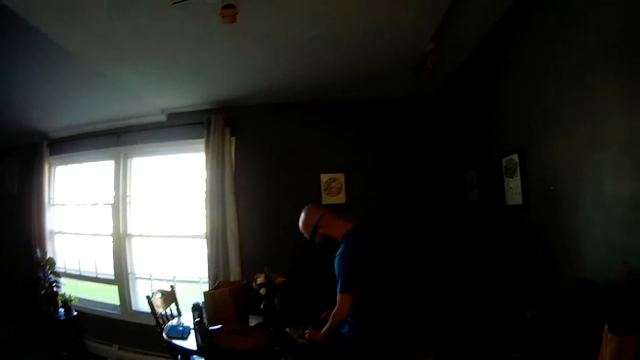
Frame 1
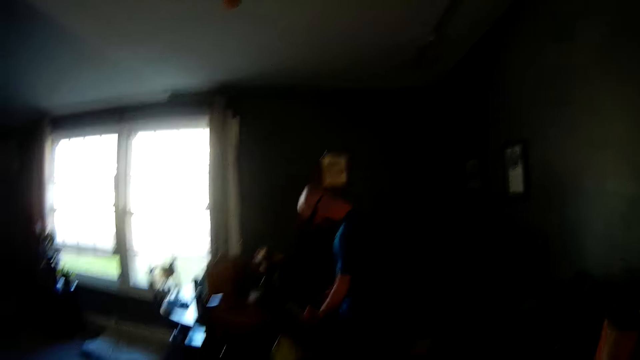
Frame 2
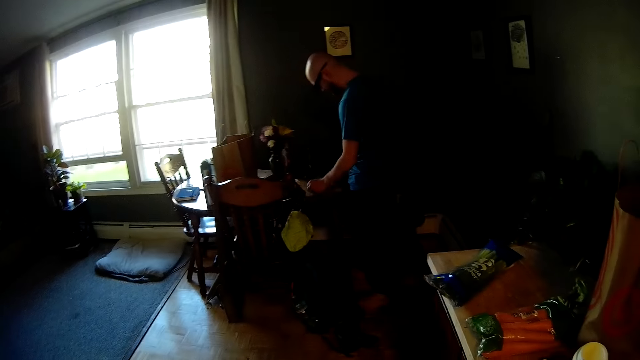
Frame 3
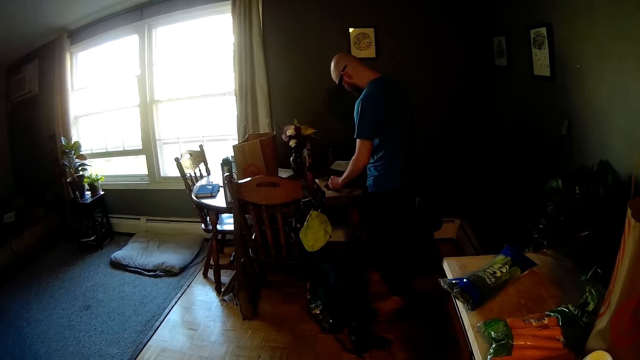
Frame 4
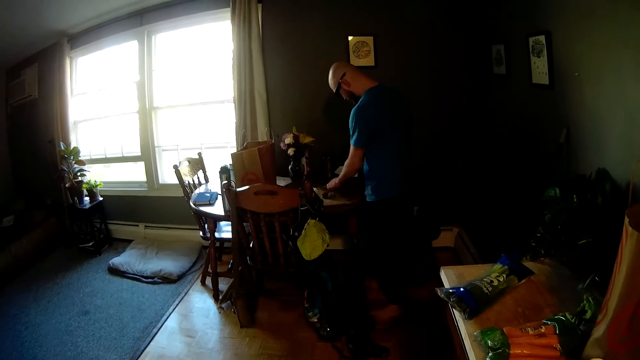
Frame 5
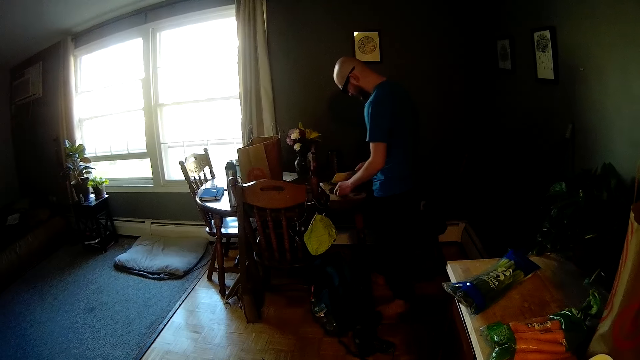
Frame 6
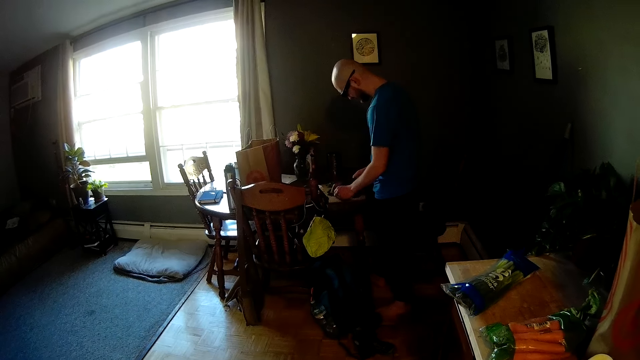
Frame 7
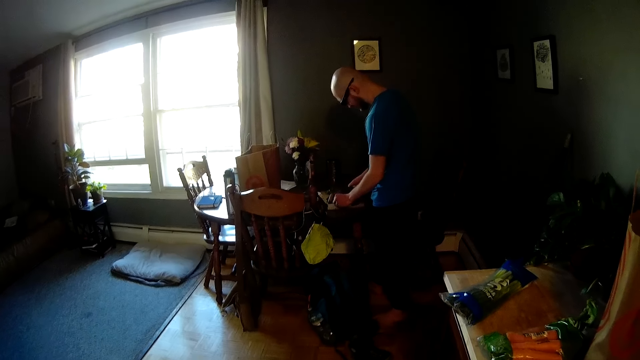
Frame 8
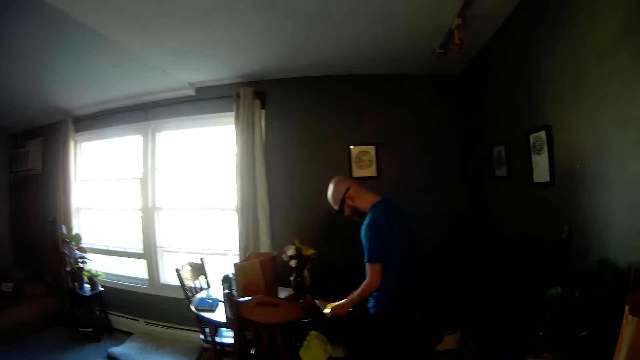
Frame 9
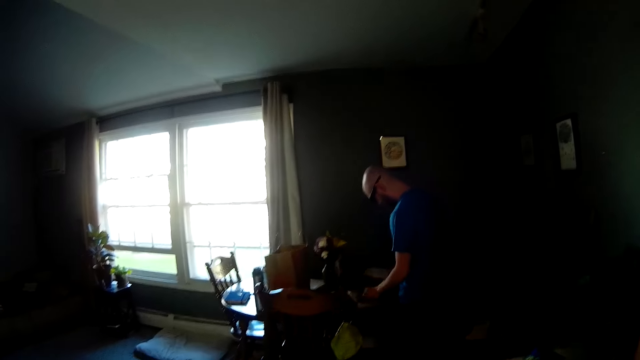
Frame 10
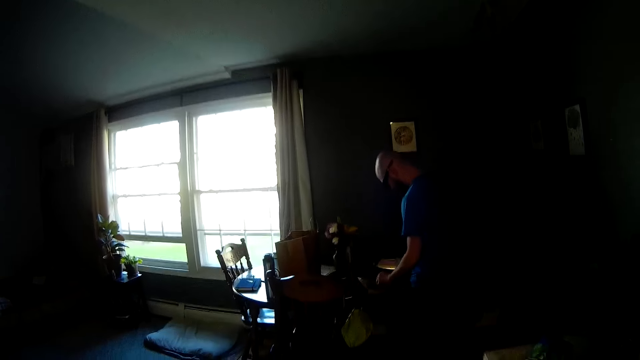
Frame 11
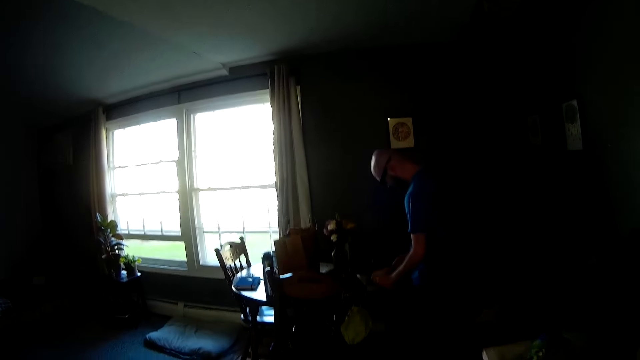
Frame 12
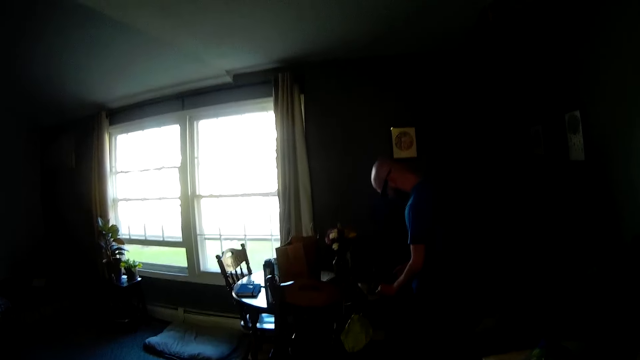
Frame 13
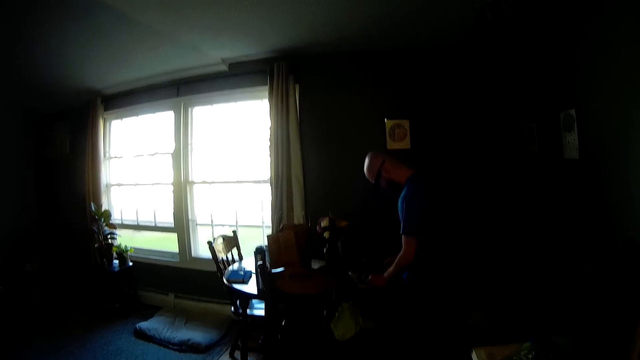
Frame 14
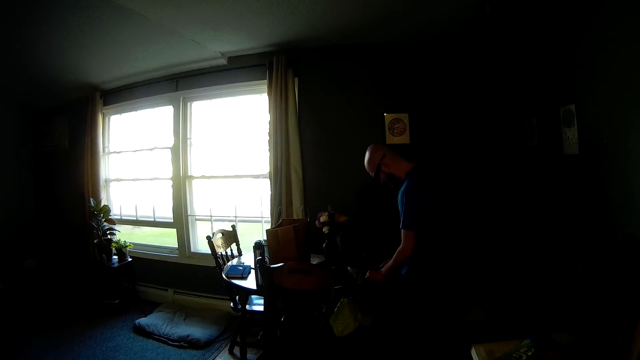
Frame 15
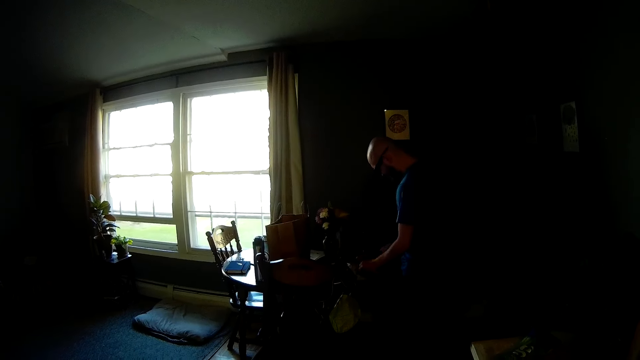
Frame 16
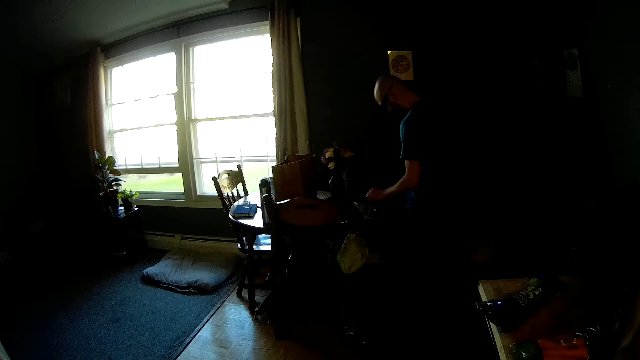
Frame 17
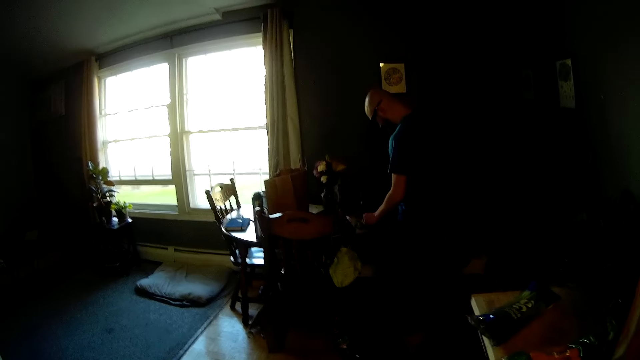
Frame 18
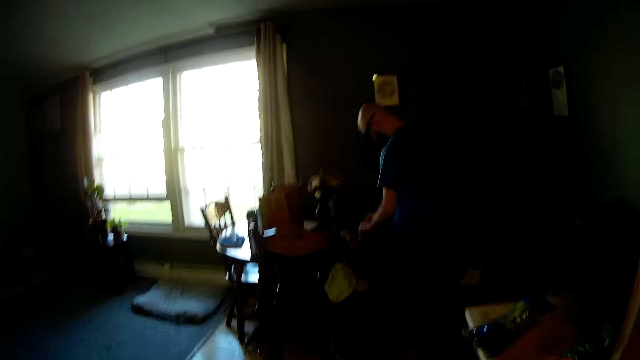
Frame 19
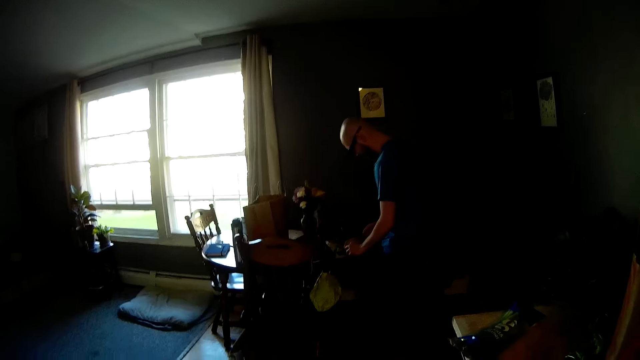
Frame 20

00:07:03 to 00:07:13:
The man chops something.

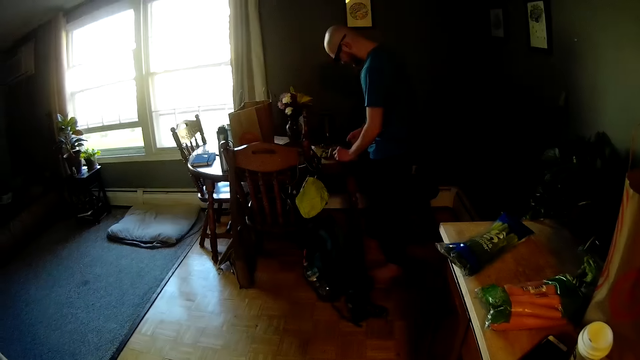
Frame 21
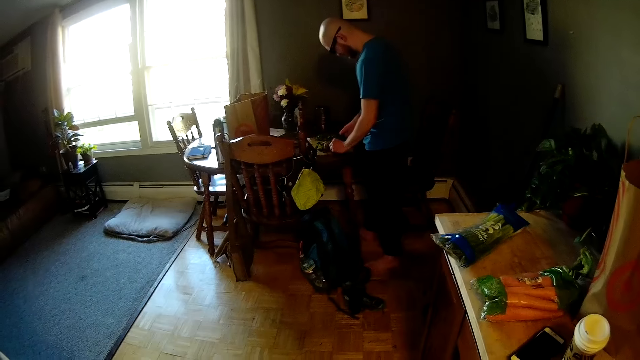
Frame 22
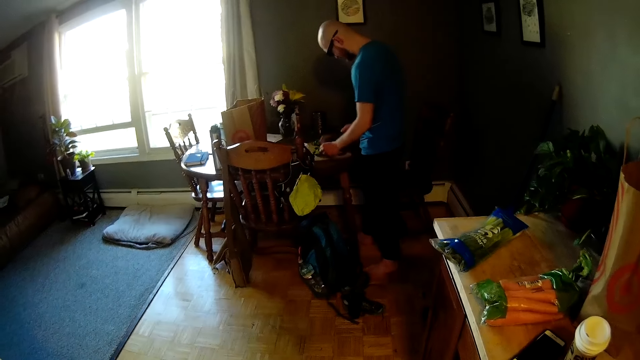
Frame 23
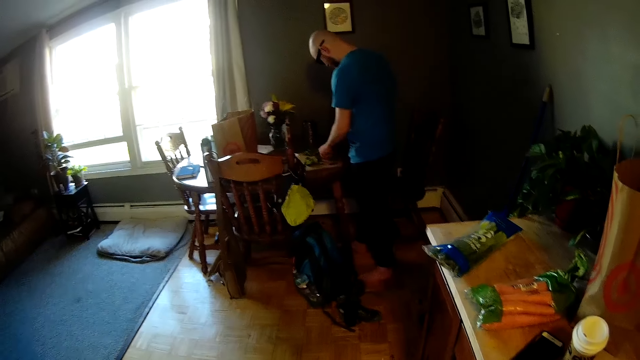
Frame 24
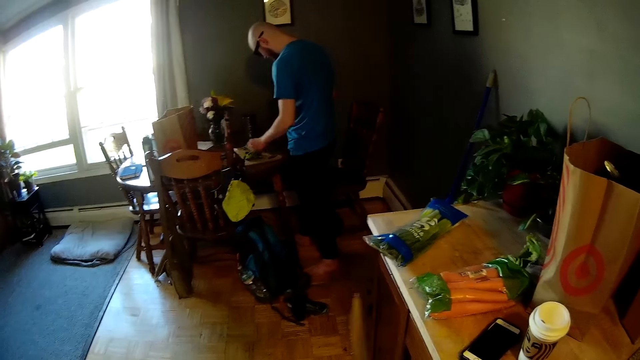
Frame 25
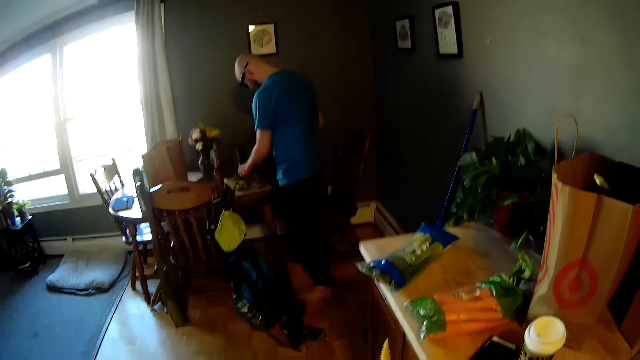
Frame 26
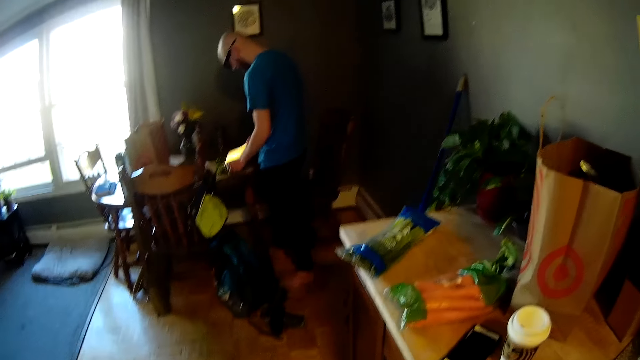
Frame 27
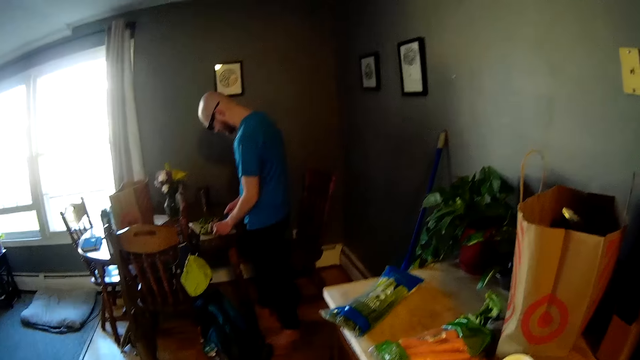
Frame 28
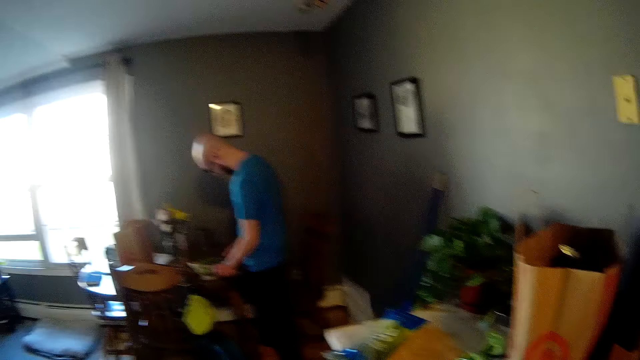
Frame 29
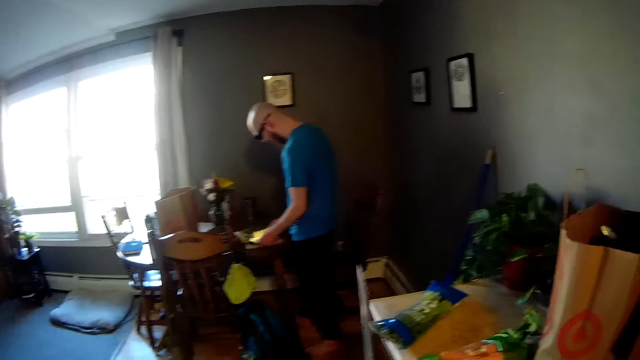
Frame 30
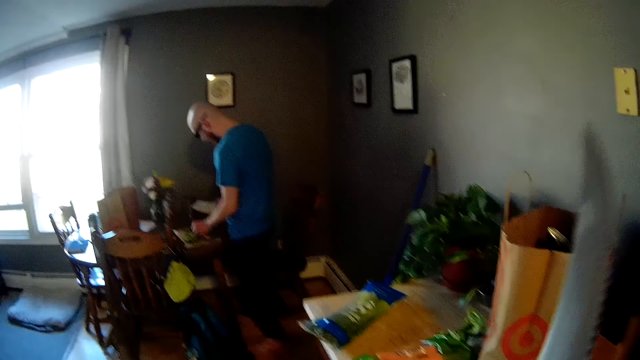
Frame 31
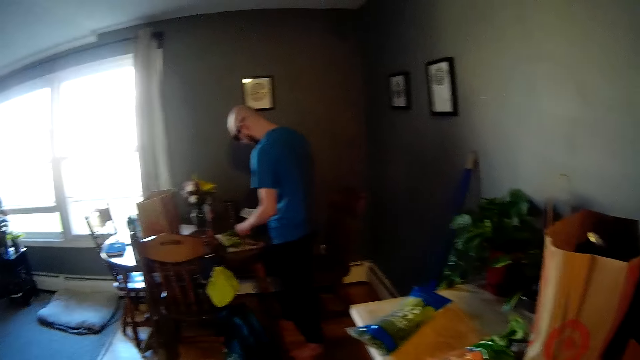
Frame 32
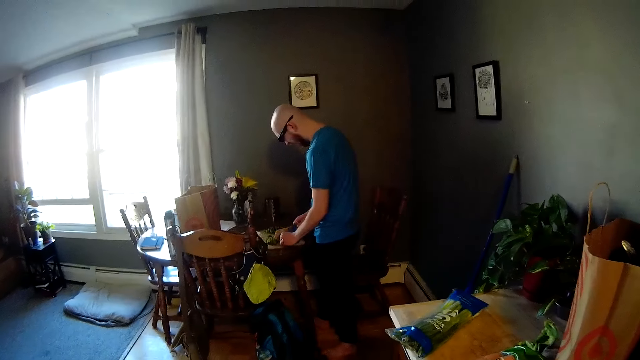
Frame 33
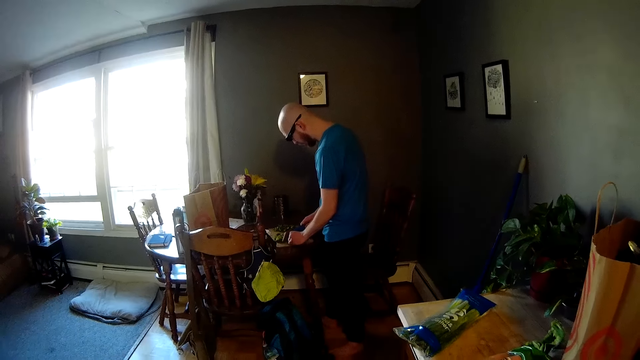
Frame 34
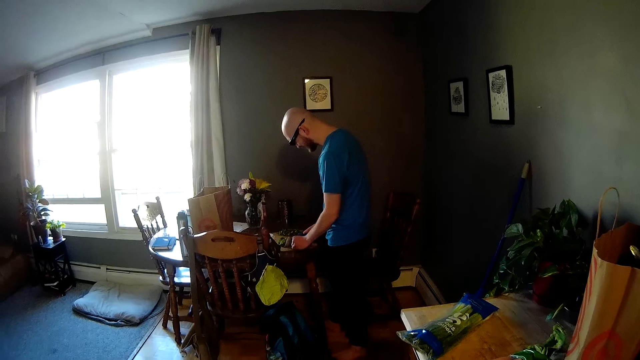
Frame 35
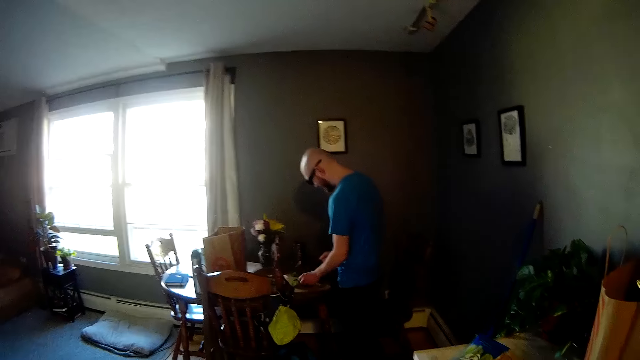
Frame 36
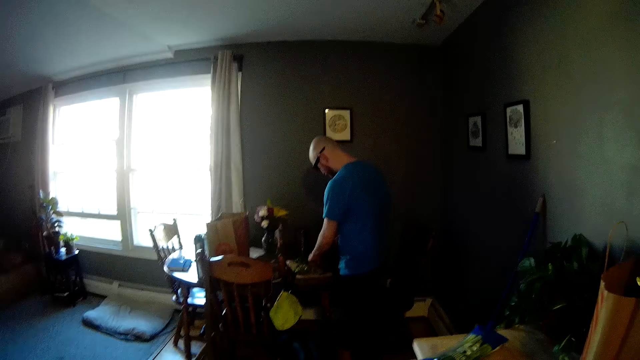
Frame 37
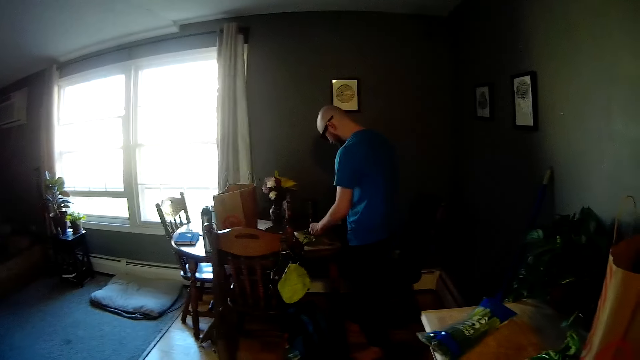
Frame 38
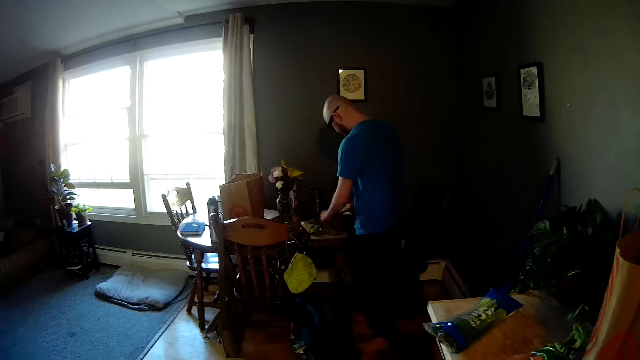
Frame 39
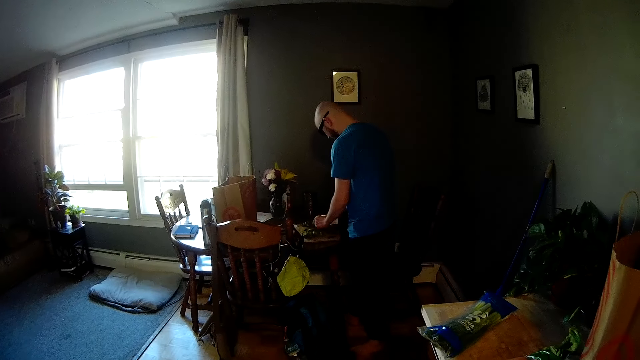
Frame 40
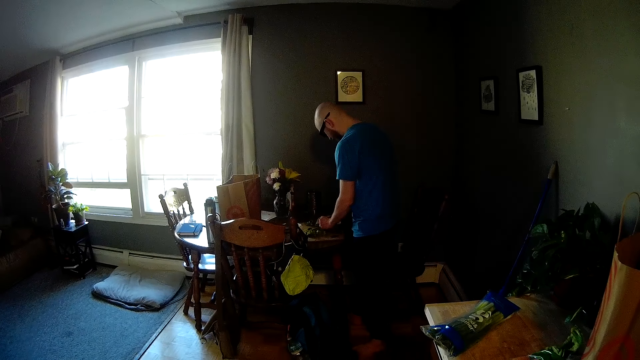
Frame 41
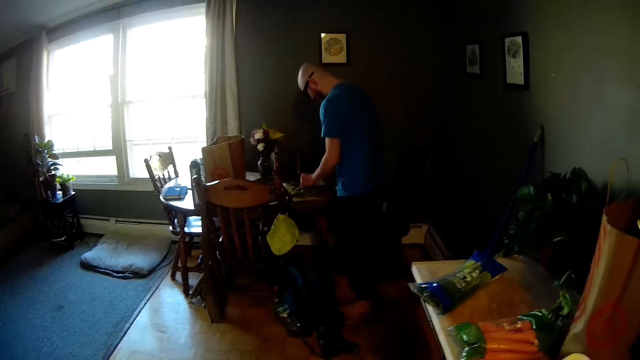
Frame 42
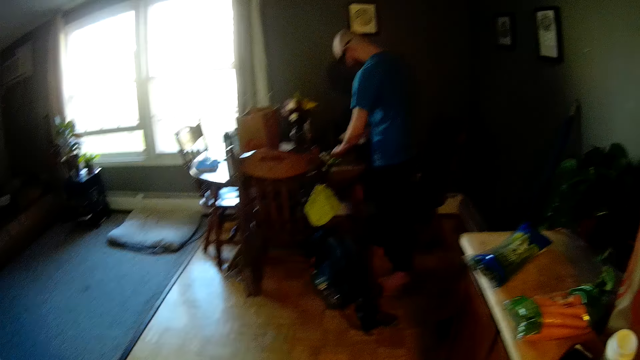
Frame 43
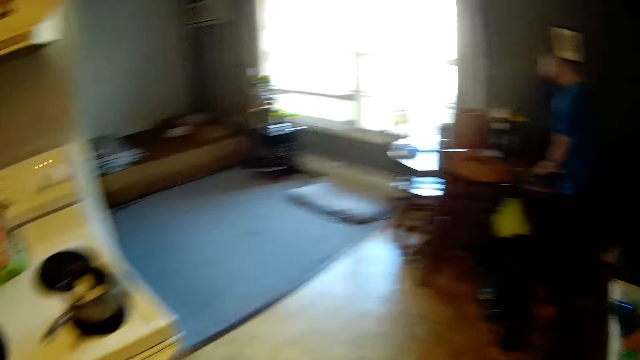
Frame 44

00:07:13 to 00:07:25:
The camera wearer holds a knife in her right hand. The man chops something.
